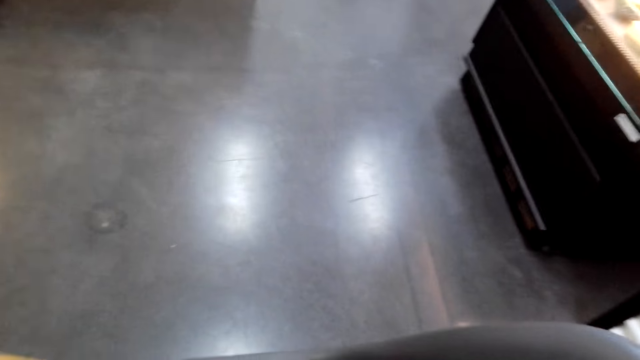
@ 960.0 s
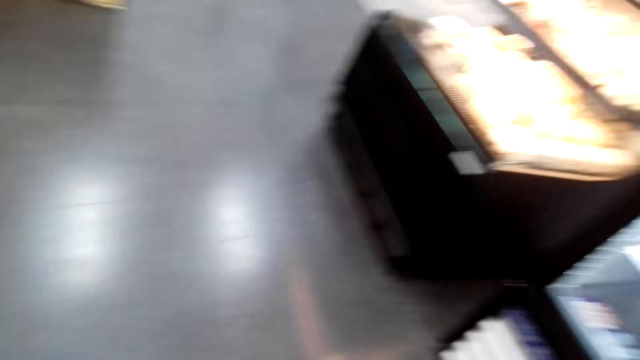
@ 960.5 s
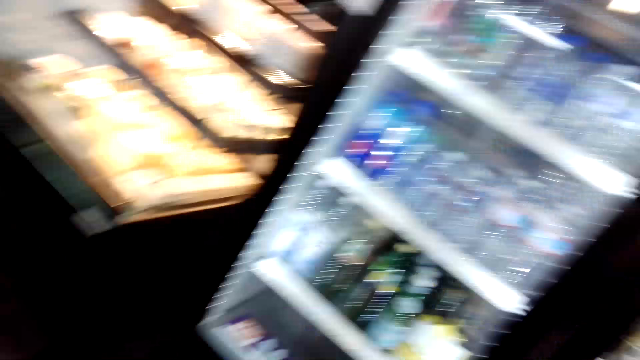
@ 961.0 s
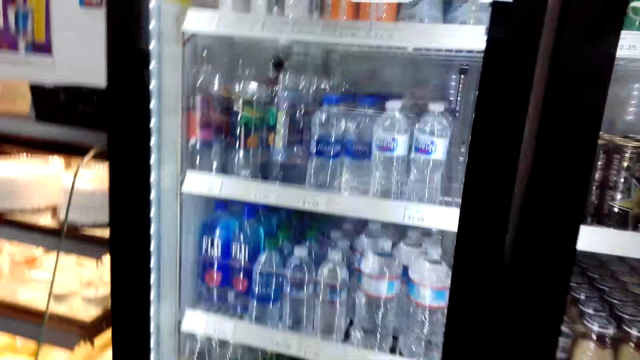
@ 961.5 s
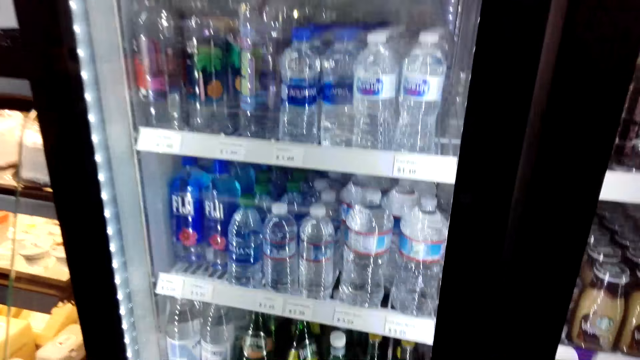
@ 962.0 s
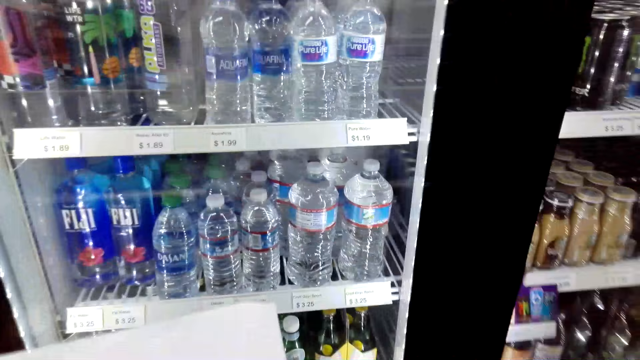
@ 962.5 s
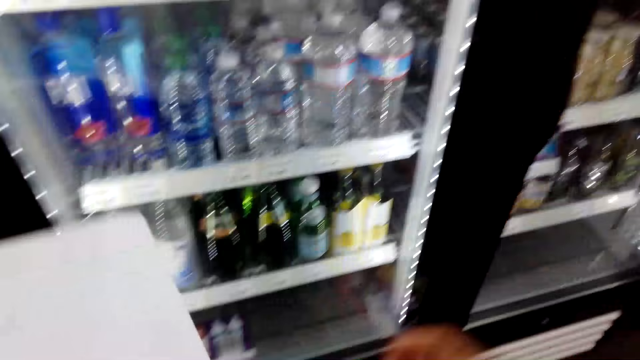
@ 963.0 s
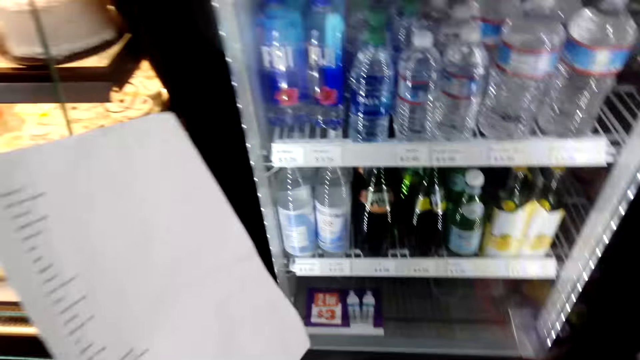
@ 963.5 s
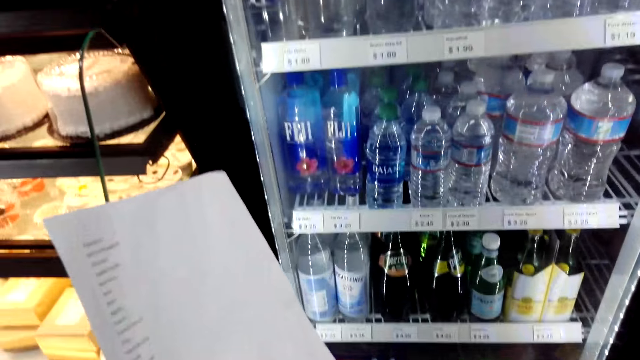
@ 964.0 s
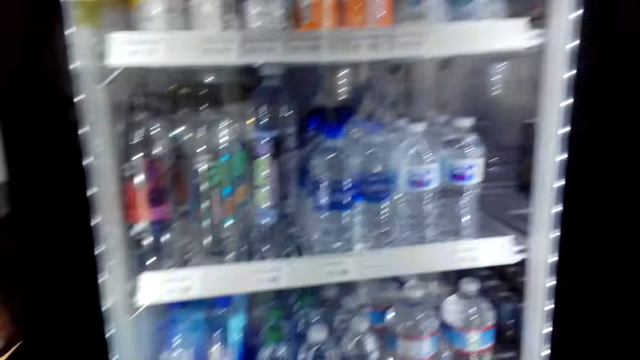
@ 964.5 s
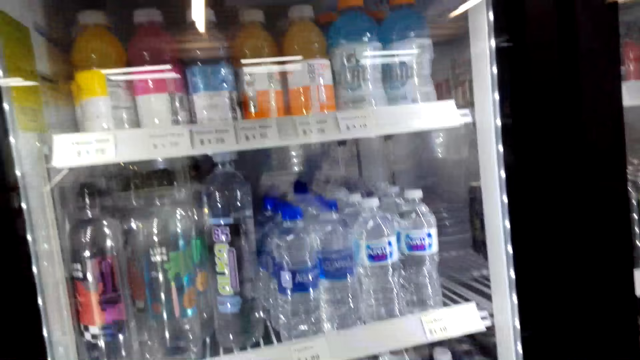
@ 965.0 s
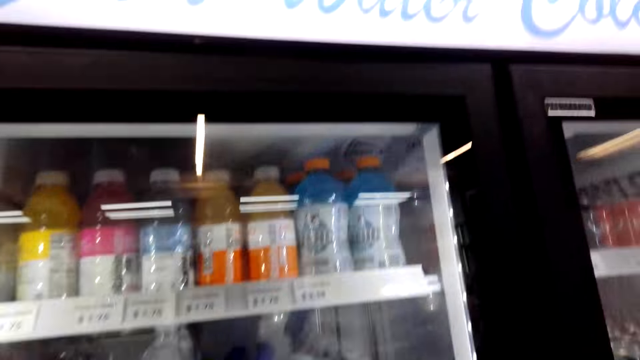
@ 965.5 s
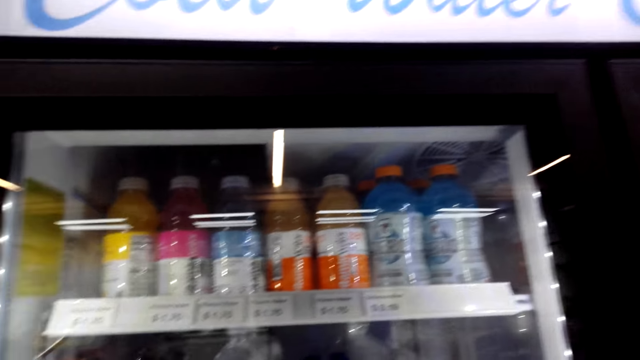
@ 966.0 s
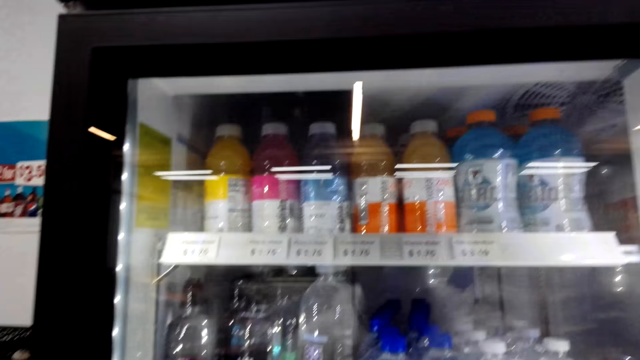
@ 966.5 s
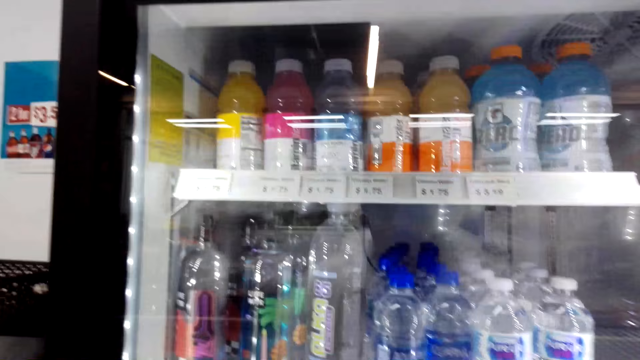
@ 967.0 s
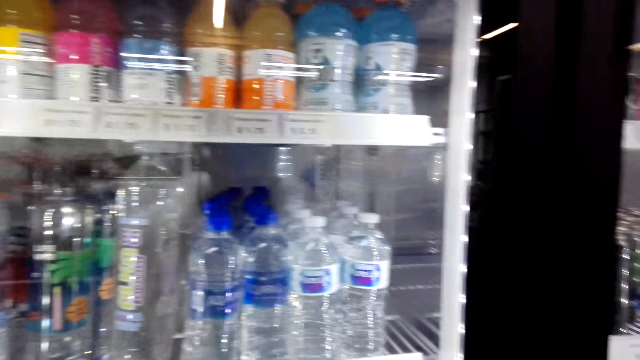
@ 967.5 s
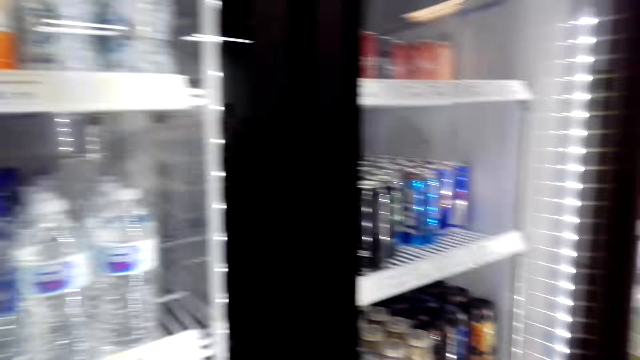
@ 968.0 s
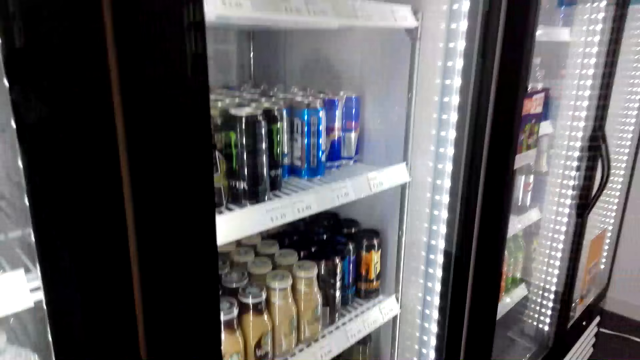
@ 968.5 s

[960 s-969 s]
The camera wearer moves the chair. They look around. They look at the refrigerator. They look at the shopping list. They look at the bottles in the refrigerator.

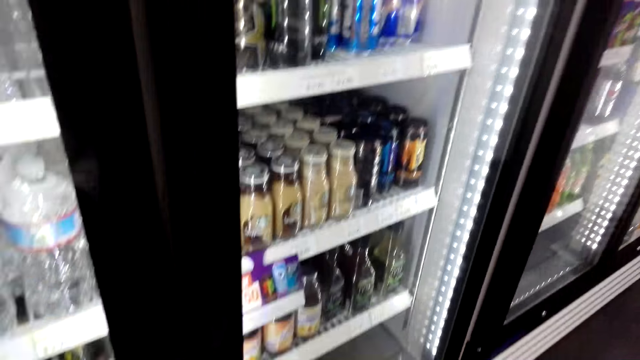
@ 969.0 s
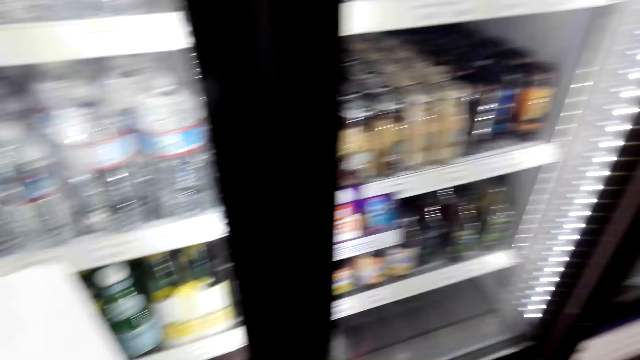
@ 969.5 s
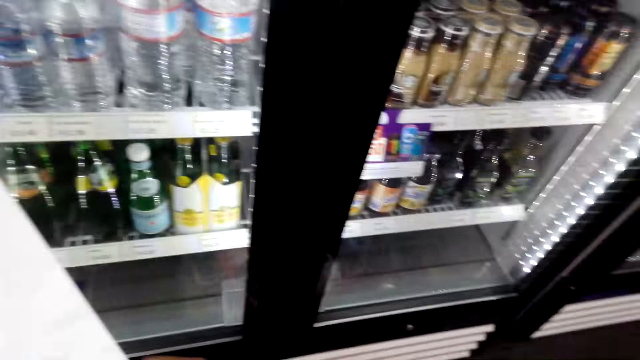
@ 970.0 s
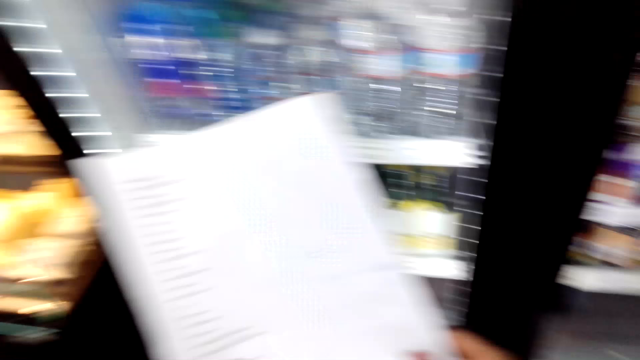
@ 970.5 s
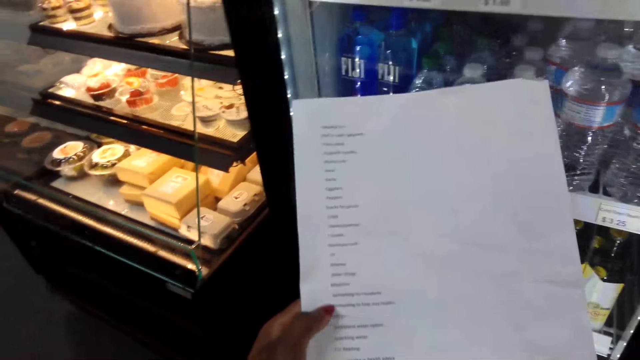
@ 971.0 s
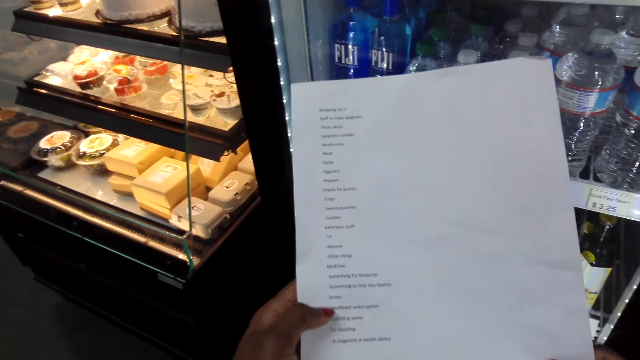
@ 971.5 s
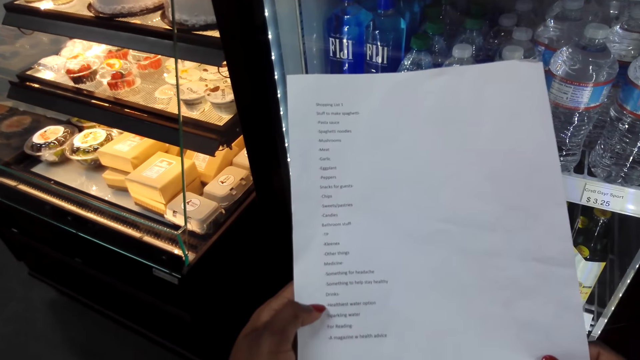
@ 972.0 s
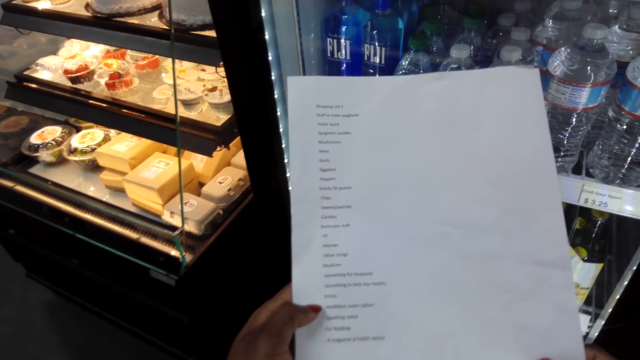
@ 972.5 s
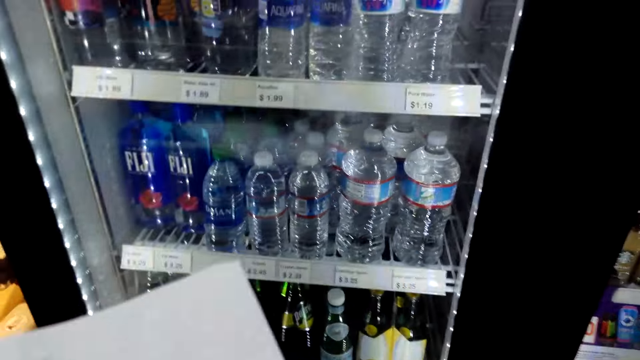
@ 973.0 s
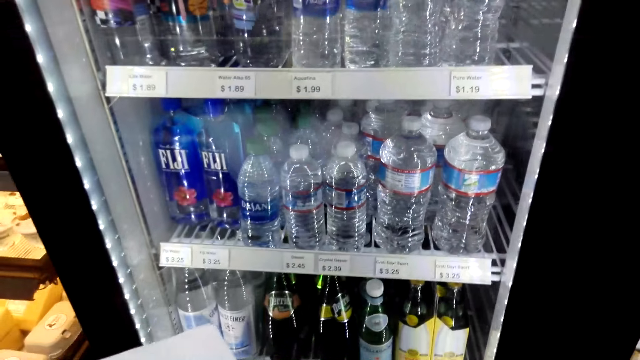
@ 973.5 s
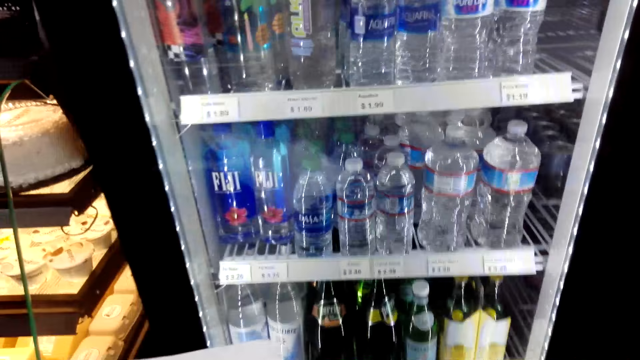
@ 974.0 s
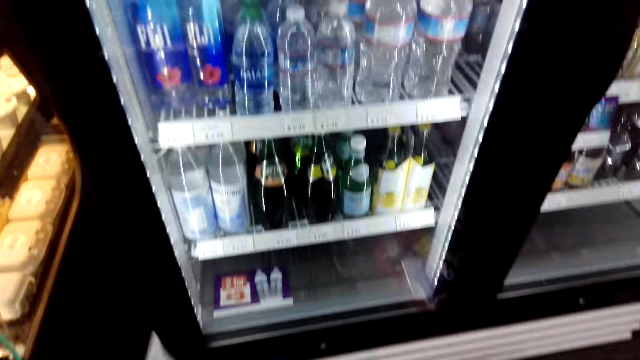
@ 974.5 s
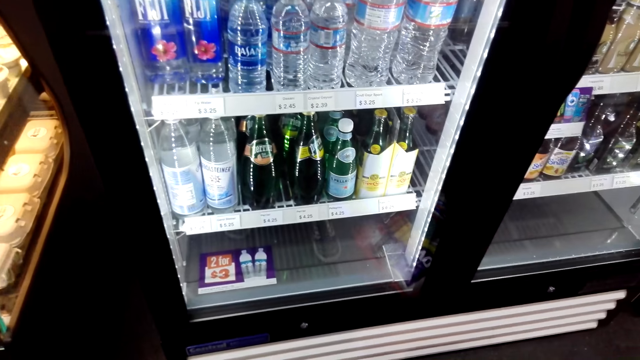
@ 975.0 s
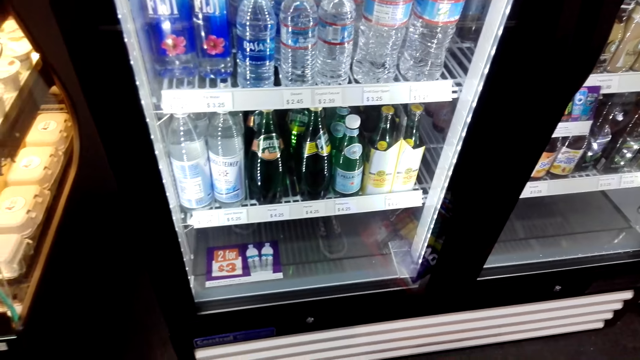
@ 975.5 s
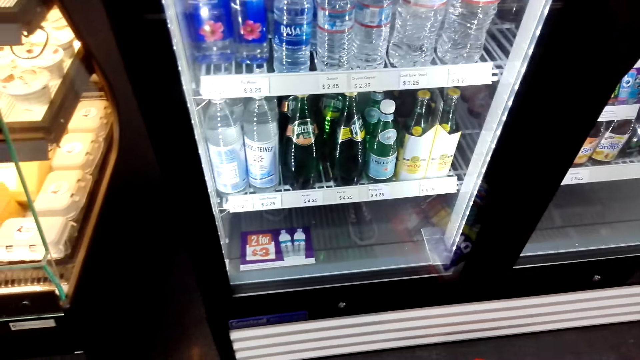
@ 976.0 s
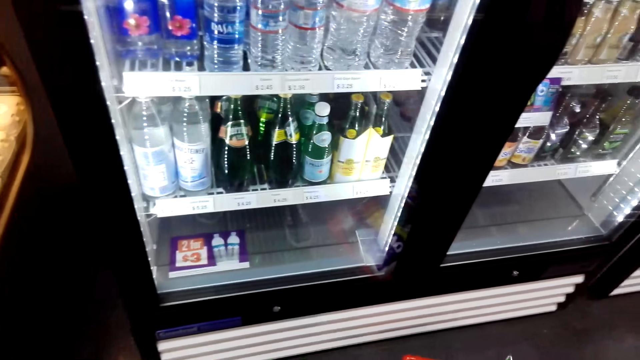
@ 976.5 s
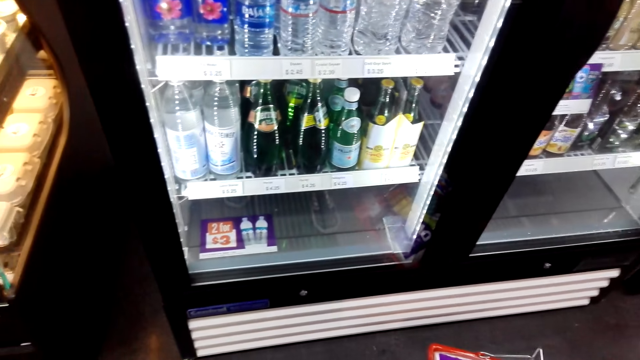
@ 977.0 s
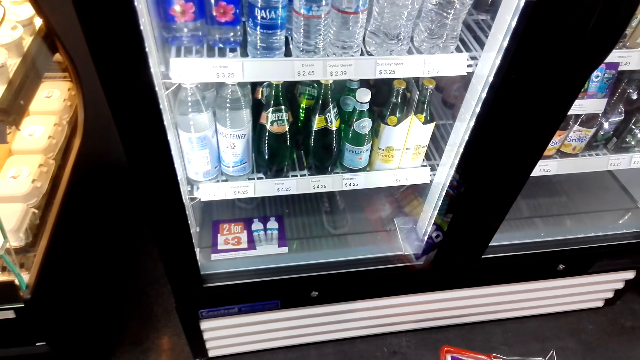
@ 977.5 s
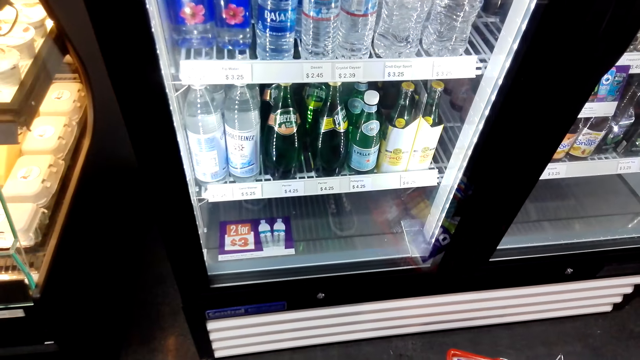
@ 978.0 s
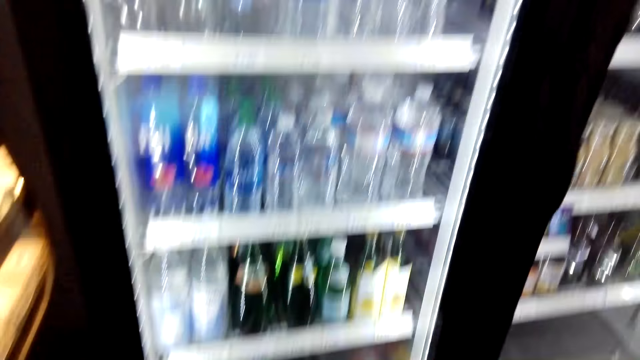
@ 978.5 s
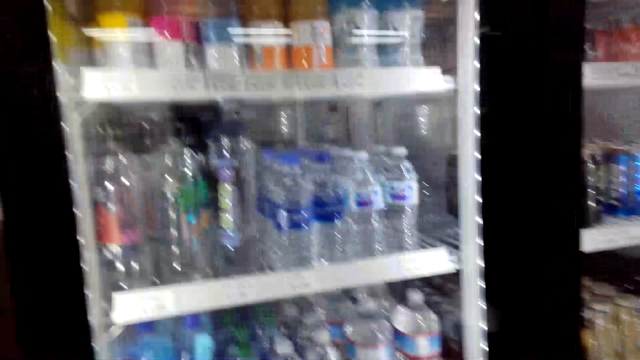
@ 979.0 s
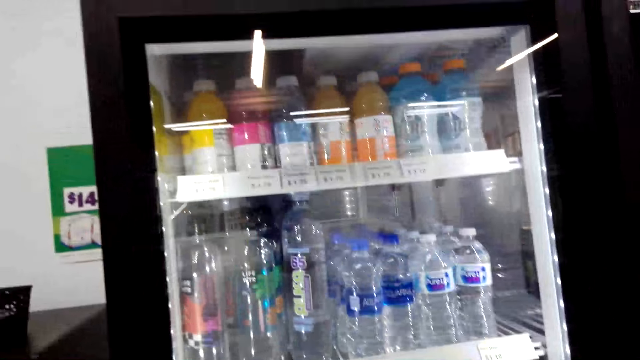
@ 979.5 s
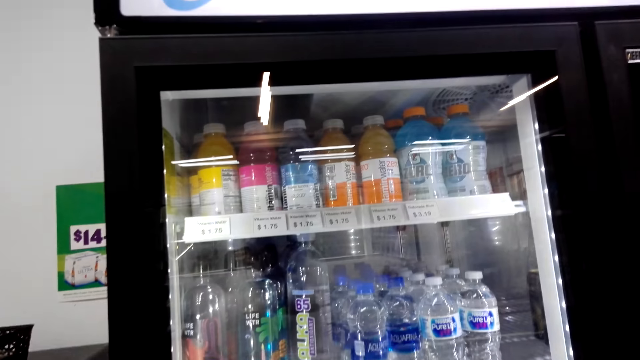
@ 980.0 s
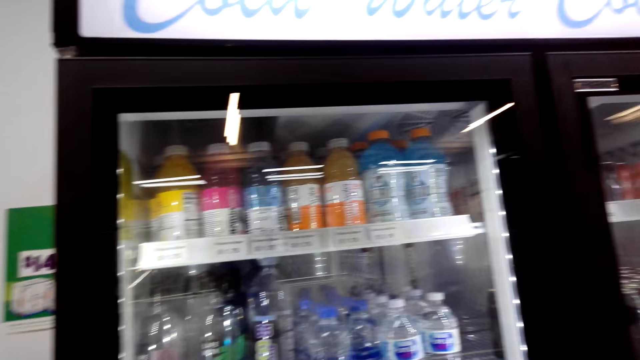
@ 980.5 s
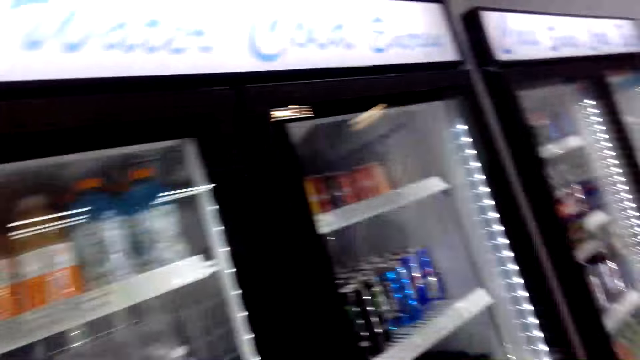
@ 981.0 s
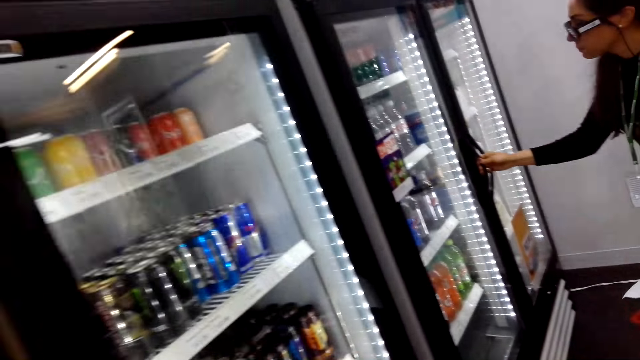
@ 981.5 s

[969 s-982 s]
The camera wearer looks at the shopping list or paper. They move a finger on the paper. They look at the bottles in the refrigerator. They look around.
